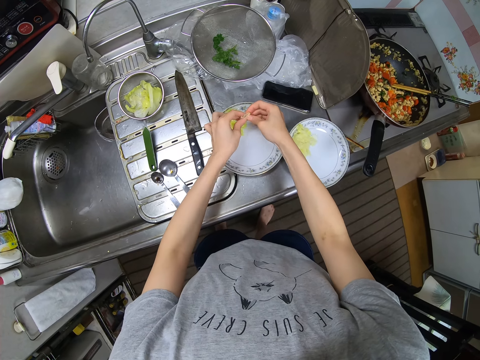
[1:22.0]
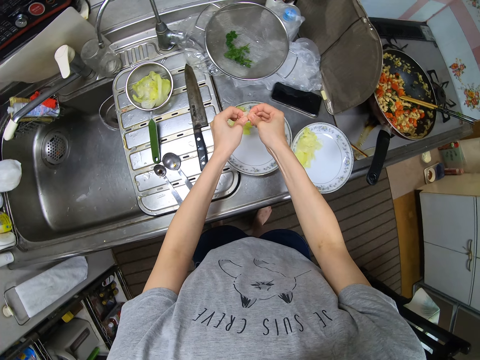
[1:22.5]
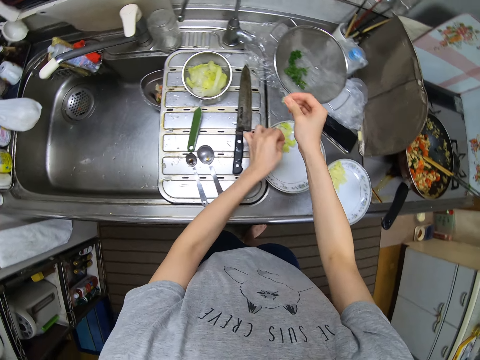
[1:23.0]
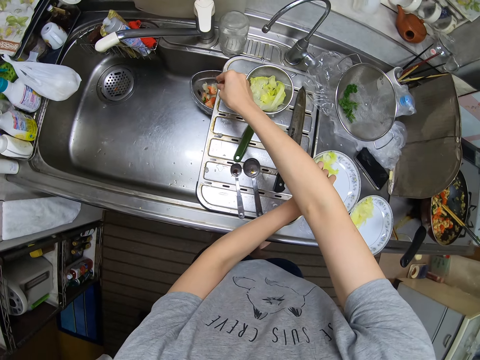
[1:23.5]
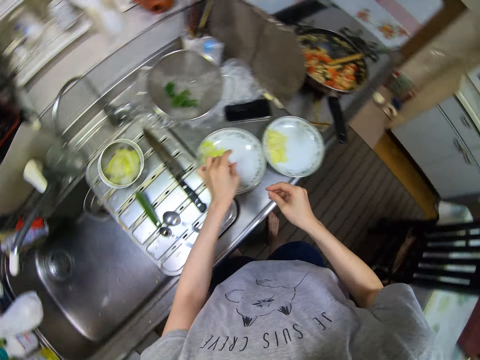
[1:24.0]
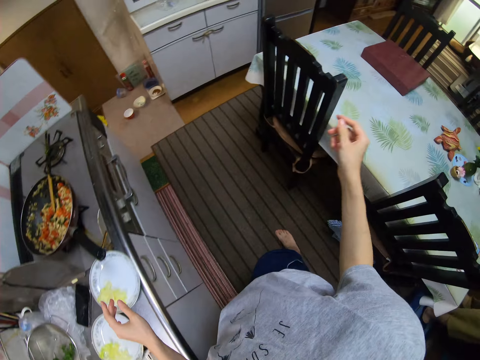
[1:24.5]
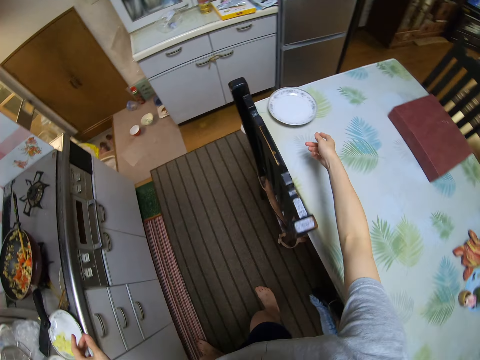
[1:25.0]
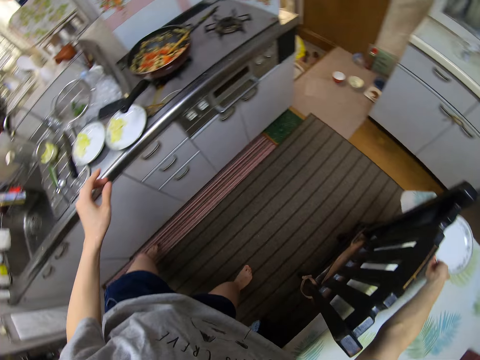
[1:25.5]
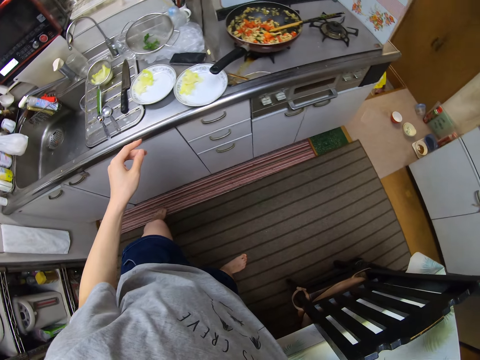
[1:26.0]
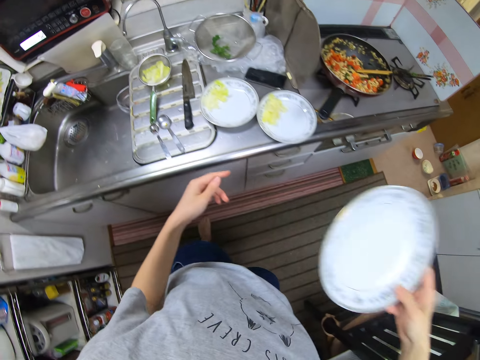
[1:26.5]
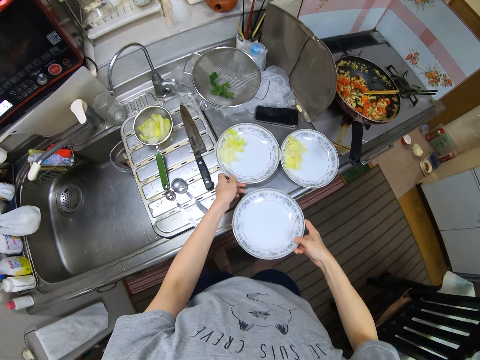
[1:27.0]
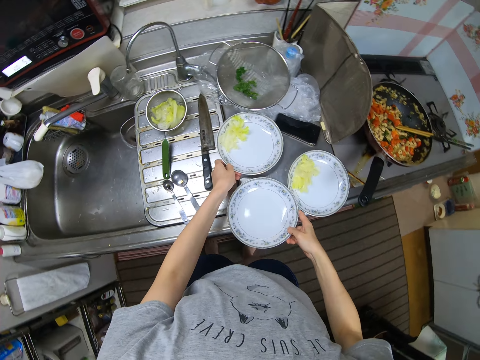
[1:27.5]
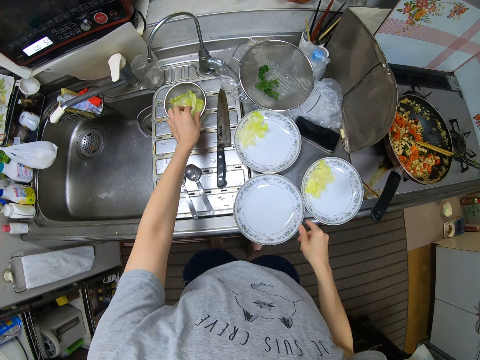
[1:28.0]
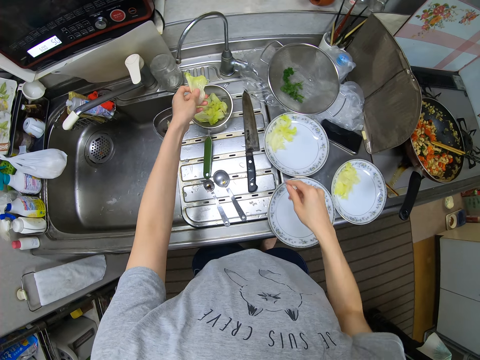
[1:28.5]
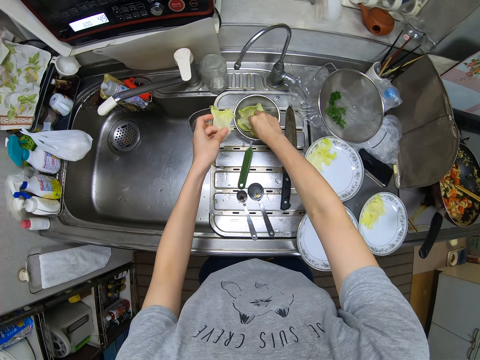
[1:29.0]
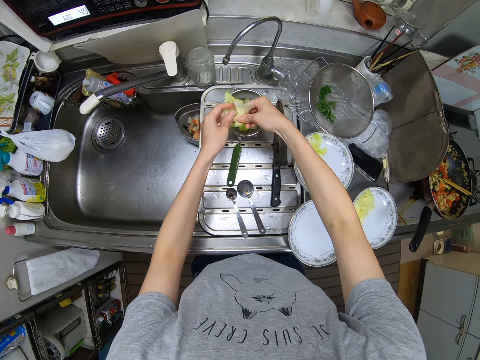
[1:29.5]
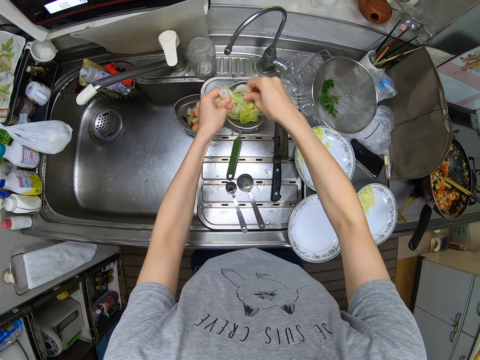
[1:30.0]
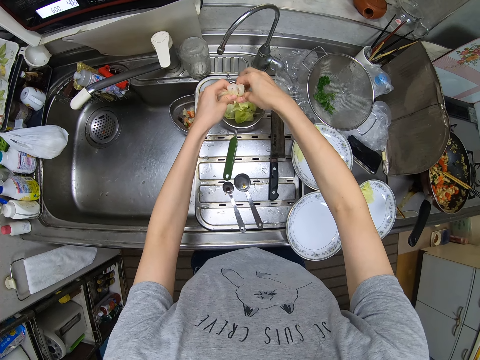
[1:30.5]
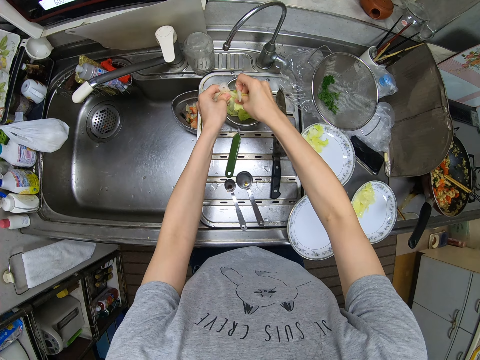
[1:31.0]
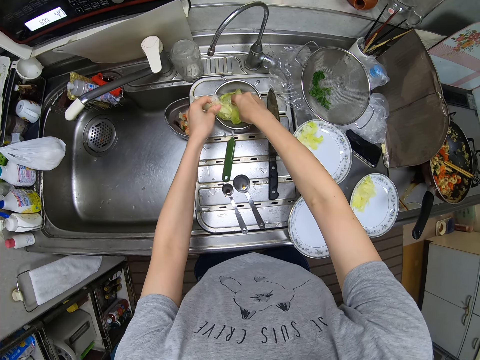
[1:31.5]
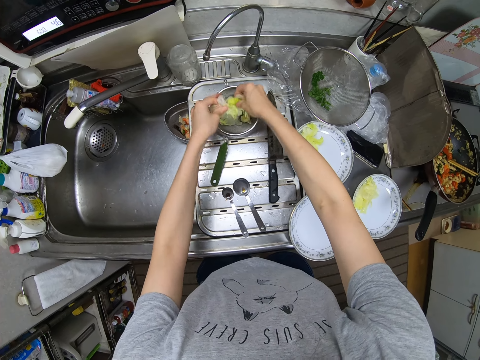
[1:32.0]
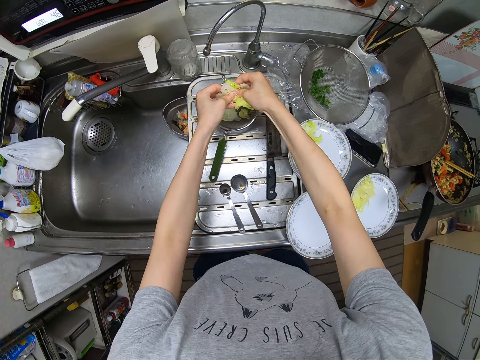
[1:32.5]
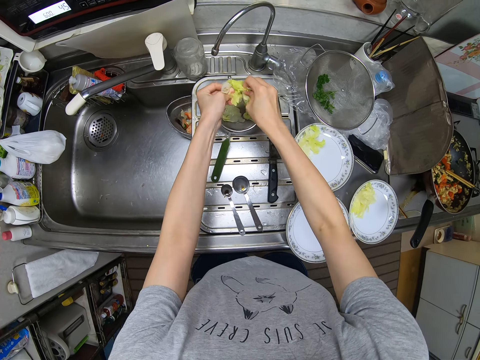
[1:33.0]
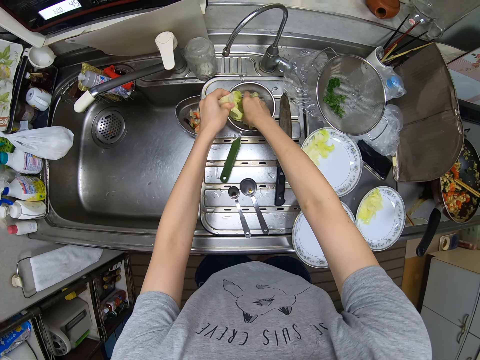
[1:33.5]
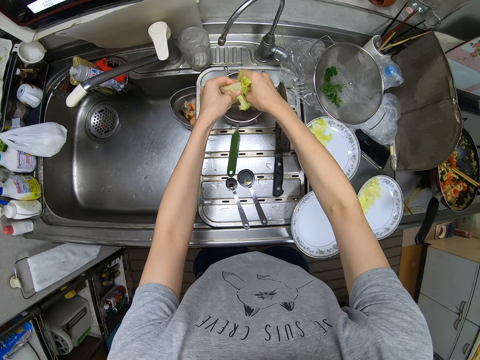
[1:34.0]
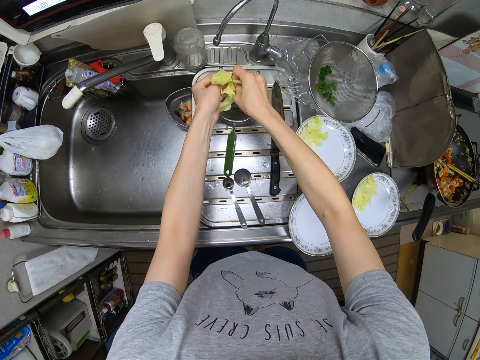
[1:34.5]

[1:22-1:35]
The camera wearer holds the piece with both her hands. She tears the bottom of the cabbage. She cuts the lettuce with her hands. She moves her hand towards the sink. She throws the bottom of the cabbage in the bowl in the washing basin. She moves her hand towards the plates, moves away from the sink, and moves her hand forwards. She picks up a plate from the dining table. She holds the plate with her hand. She moves her hand forwards. She pushes aside one of the plates on the slab. She places the plate on the slab. She holds the plate with her hand. She moves her hand towards the sieve. She picks up a cabbage from the sieve with her left hand. She holds the lettuce with her hand. She moves her hand towards the sieve. She picks up a cabbage from the sieve with her right hand. She holds the lettuce with her hand. She places the pieces in her other hand. She tears the cabbages in her hands into pieces. She cuts the piece with her hands. She picks more cabbages in the sieve. She holds the lettuce in the sieve with her hand. She cuts the pieces with her hands. She tears the cabbages in her hands into pieces. She holds the lettuce in the sieve with her hand. She picks more cabbages in the sieve. She cuts the pieces with her hands. She tears the cabbages in her hands into pieces.

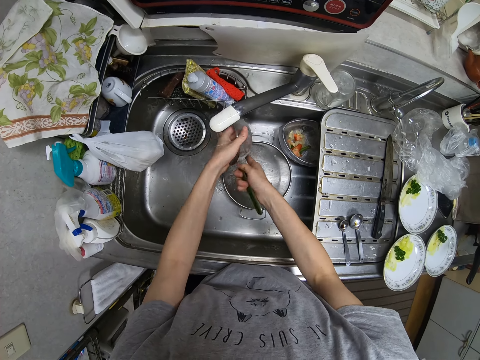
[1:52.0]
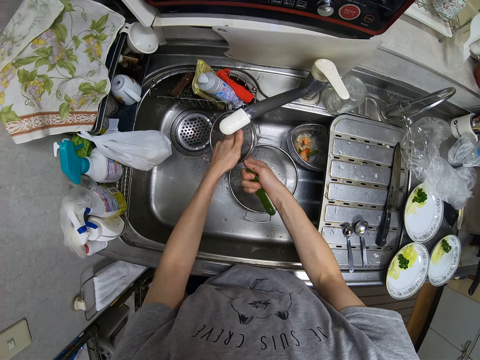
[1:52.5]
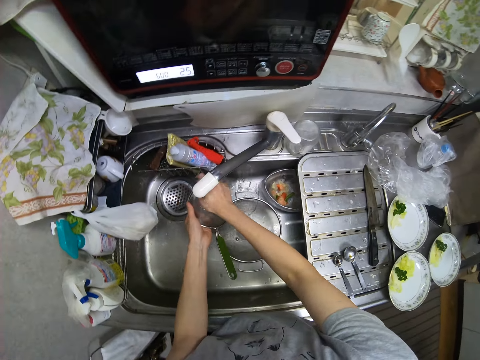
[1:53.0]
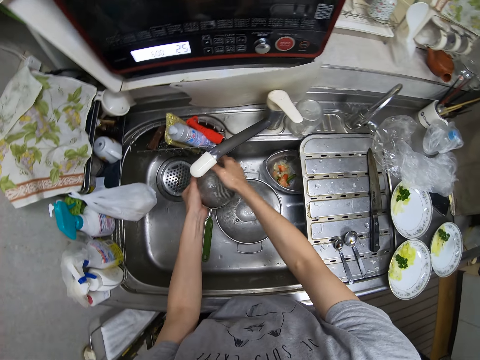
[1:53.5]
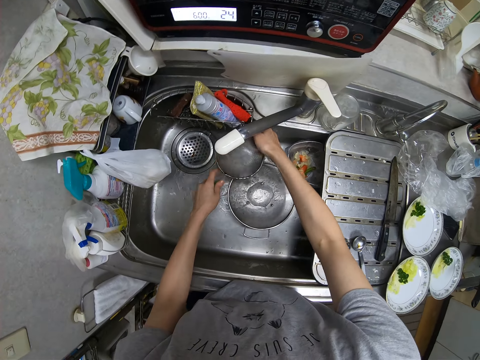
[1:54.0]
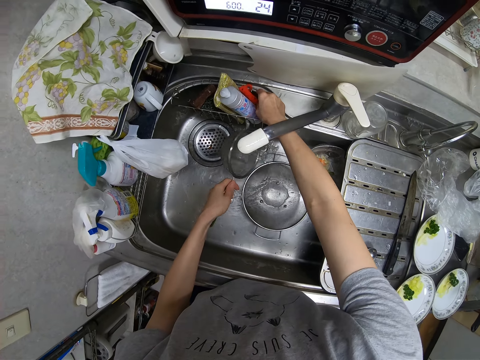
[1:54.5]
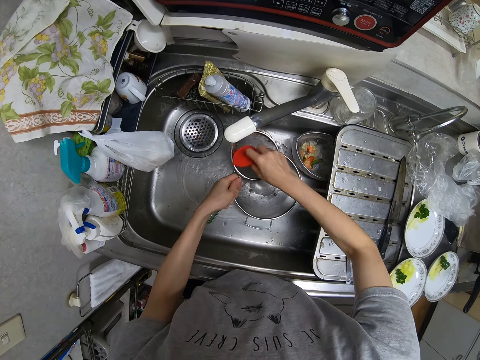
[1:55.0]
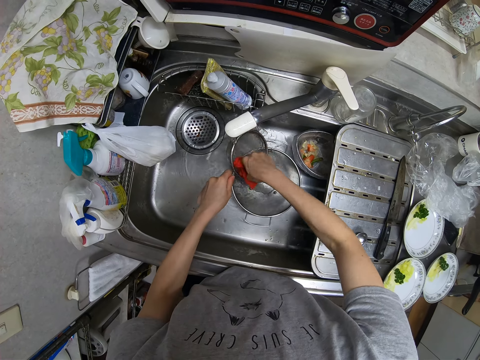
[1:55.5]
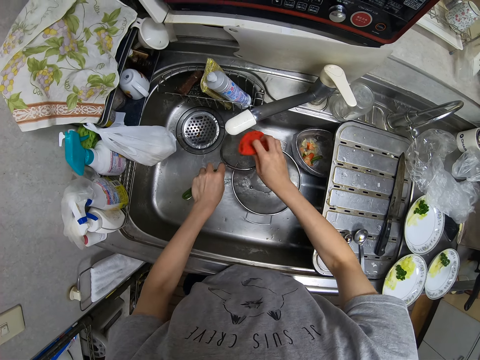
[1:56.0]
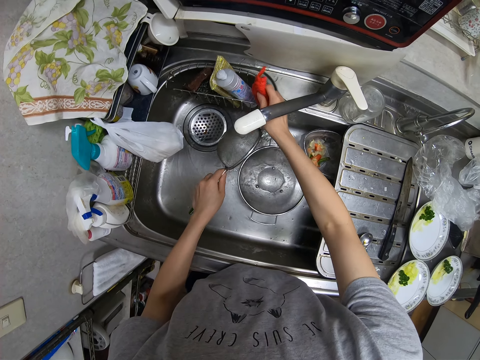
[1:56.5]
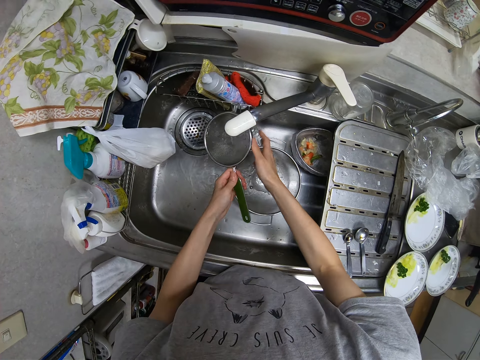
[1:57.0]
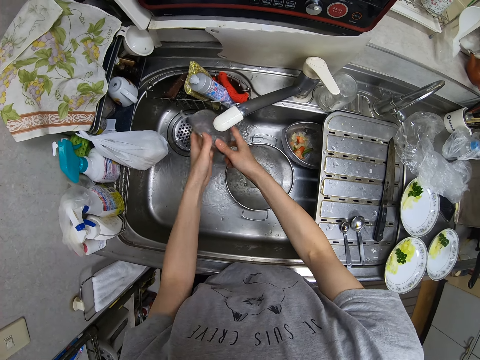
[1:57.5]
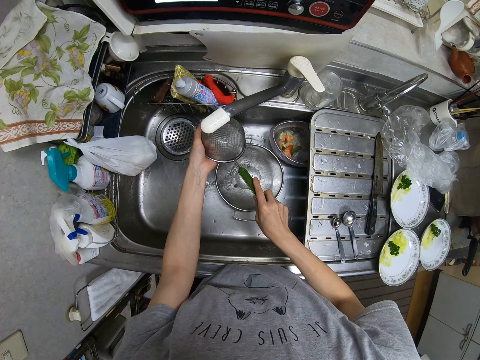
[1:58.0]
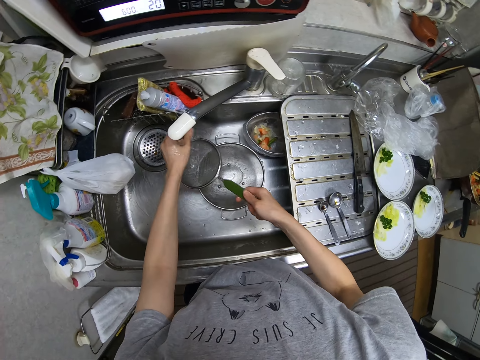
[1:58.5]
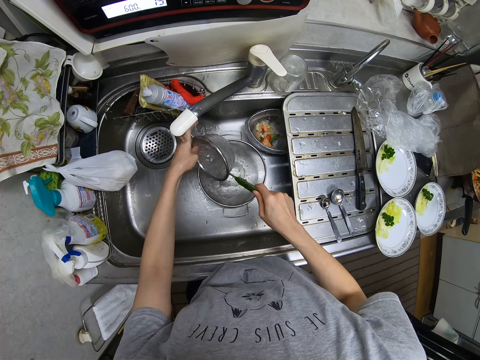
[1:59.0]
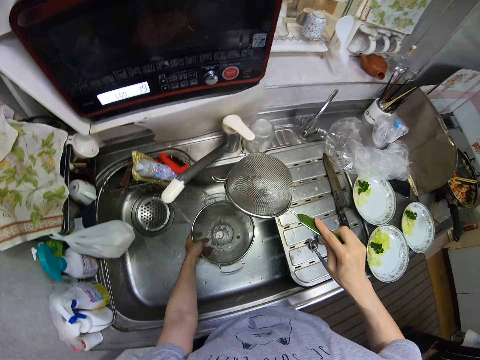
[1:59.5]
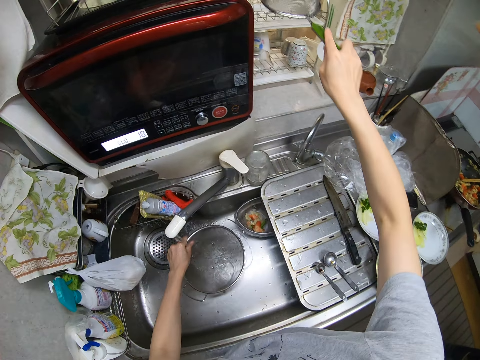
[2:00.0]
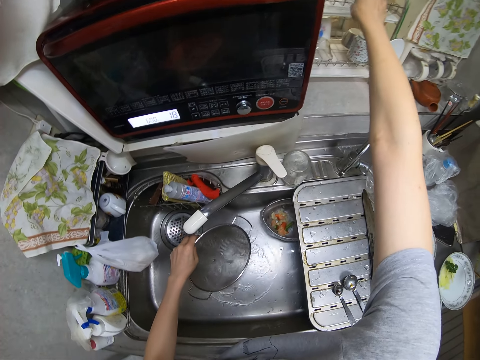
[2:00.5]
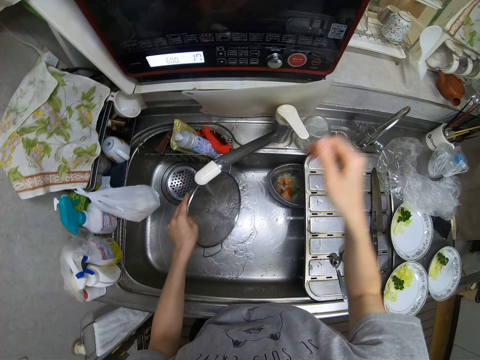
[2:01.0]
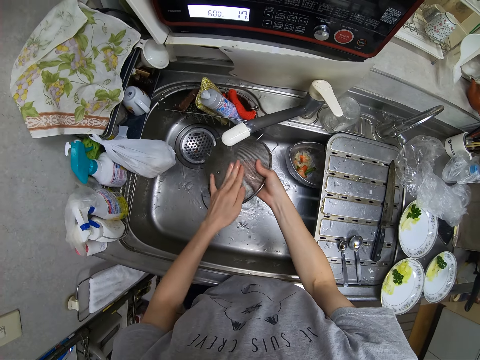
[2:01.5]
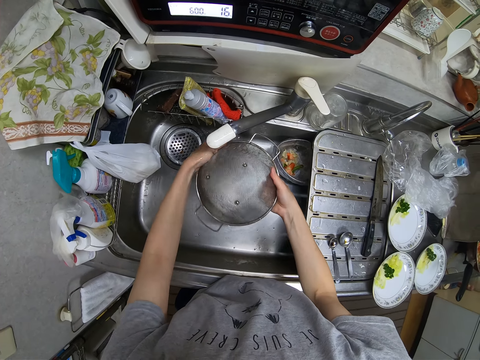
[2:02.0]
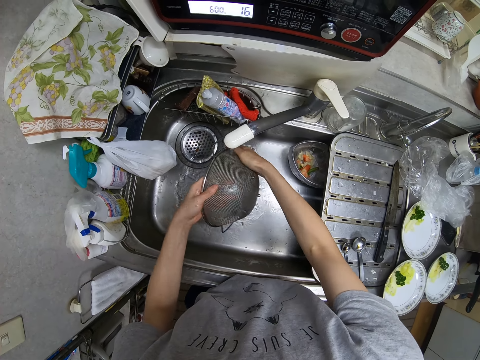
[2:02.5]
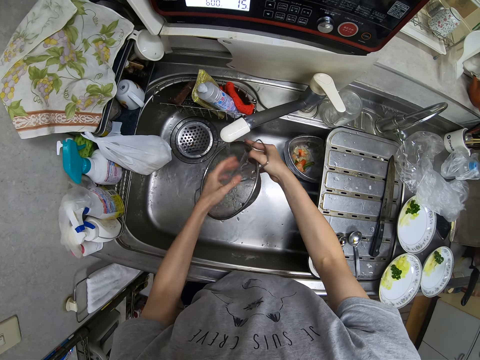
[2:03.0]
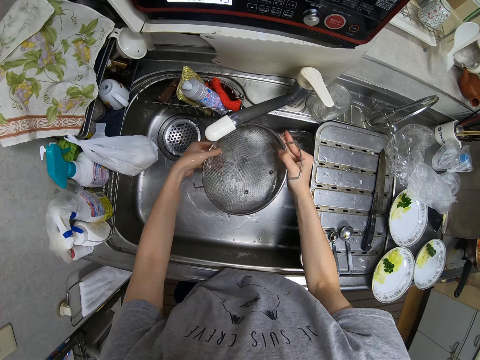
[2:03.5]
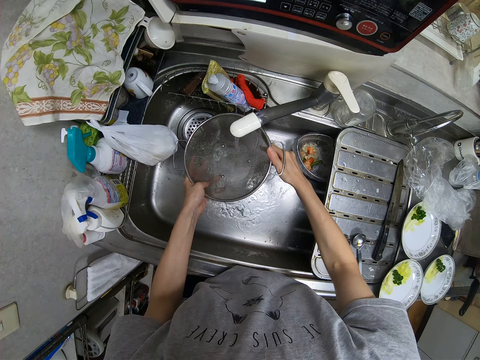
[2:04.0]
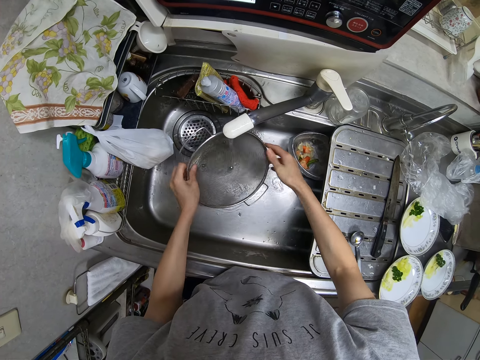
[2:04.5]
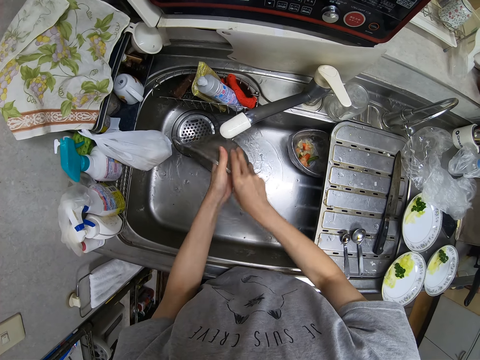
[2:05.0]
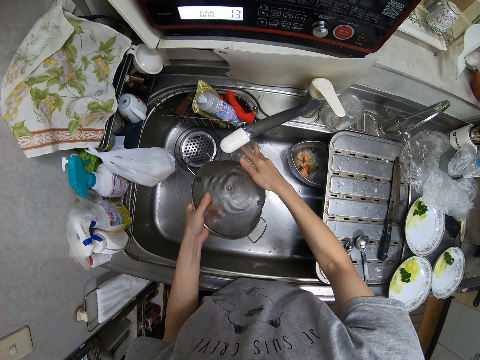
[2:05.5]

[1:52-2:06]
The camera wearer moves her hand forwards and holds a scouring pad or sponge with her hand. She takes the sponge in a rack at the edge of the washing basin. She moves the pad towards her. She washes the sieve with water and the pad. She moves her hand forwards. She drops the sponge in the rack. She moves her hand towards the sieve. She rinses the sieve with water from the tap. She places the sieve on the plate rack. She holds the sieve in the sink with her hand. She picks up the sieve in the washing basin. She moves her hand upwards. She rinses the sieve under the water from the tap. She moves her hand towards the sink, holds the sieve with both her hands, and rinses the sieve with water.
